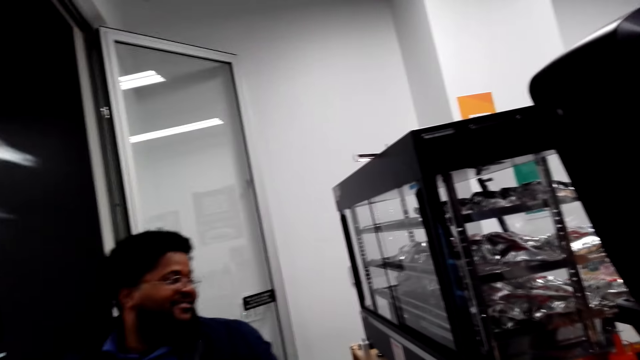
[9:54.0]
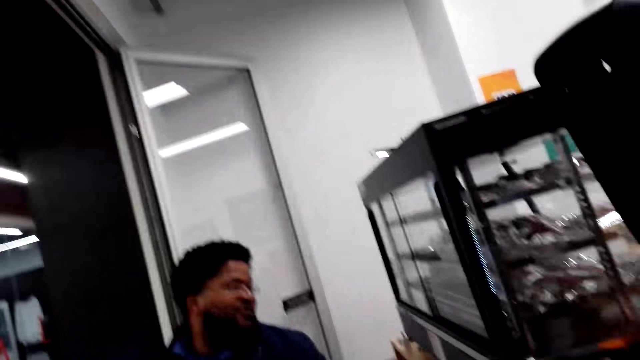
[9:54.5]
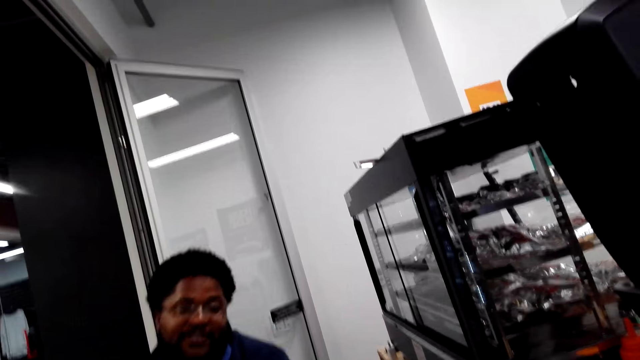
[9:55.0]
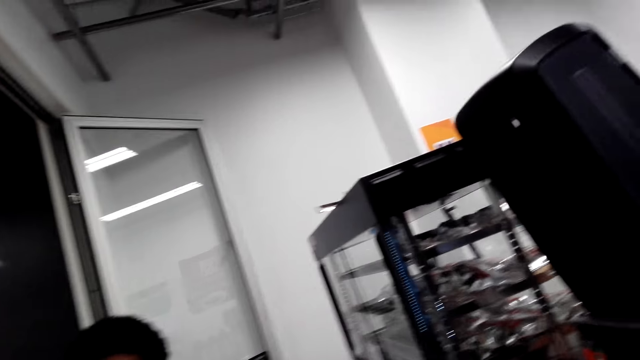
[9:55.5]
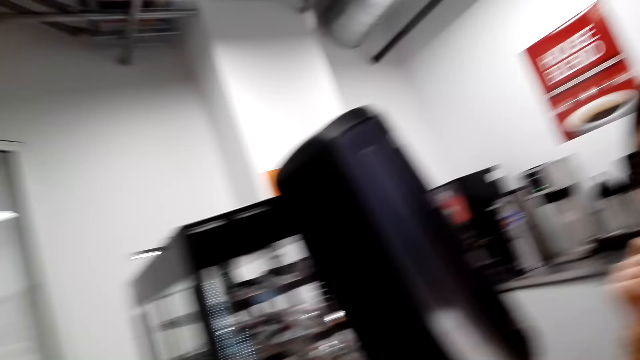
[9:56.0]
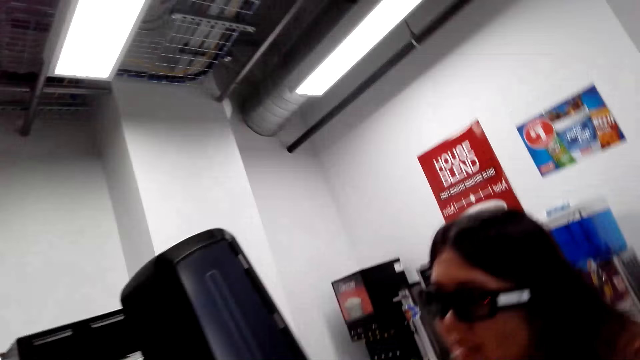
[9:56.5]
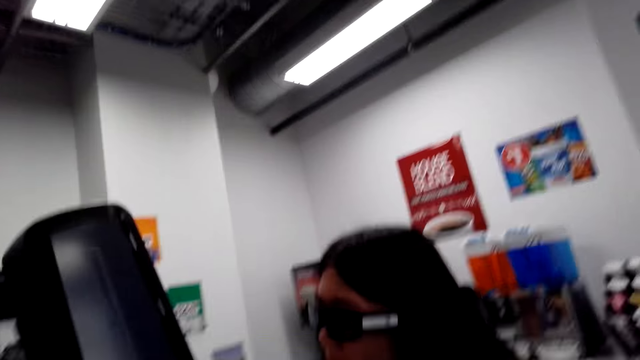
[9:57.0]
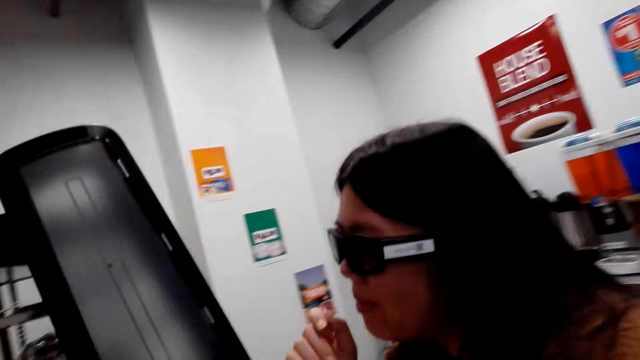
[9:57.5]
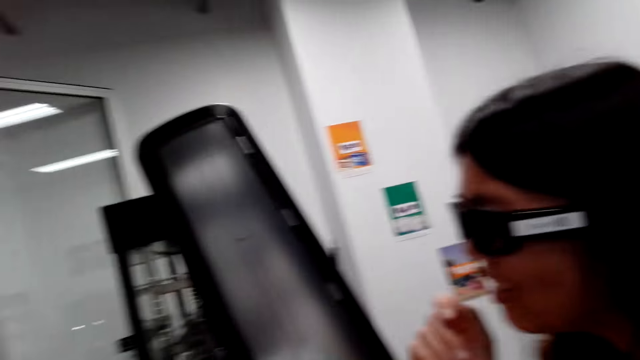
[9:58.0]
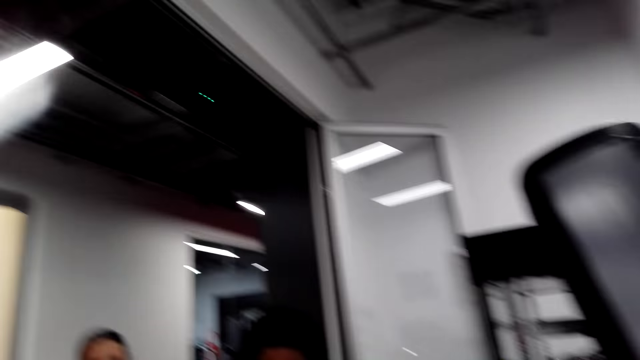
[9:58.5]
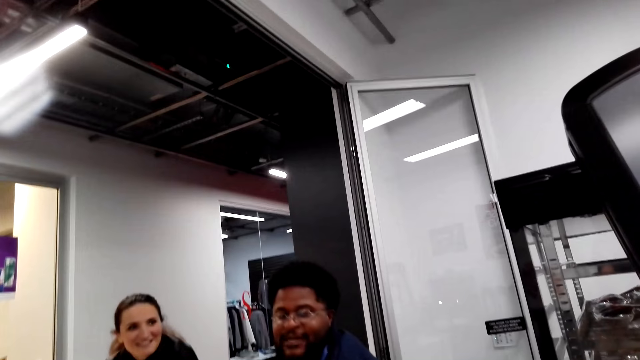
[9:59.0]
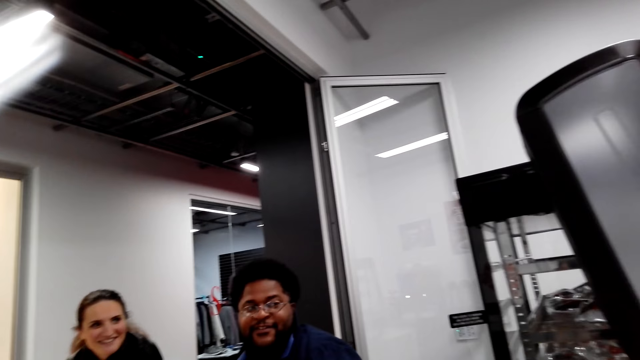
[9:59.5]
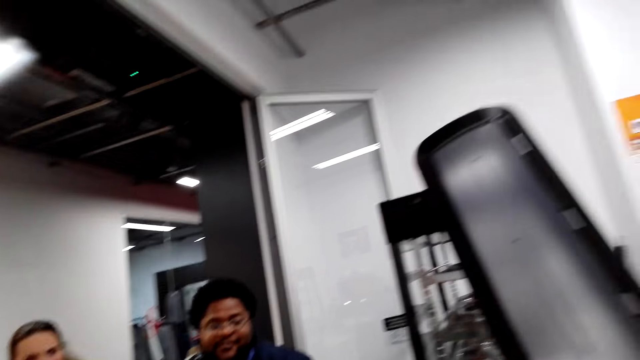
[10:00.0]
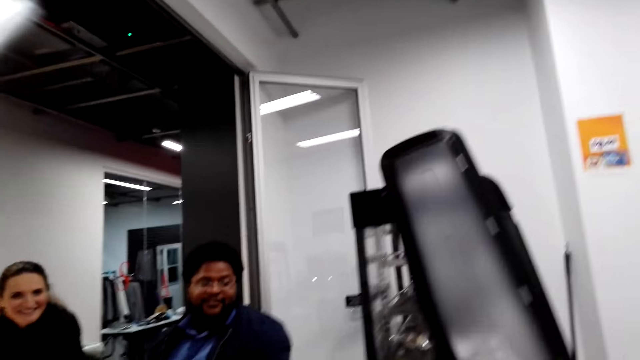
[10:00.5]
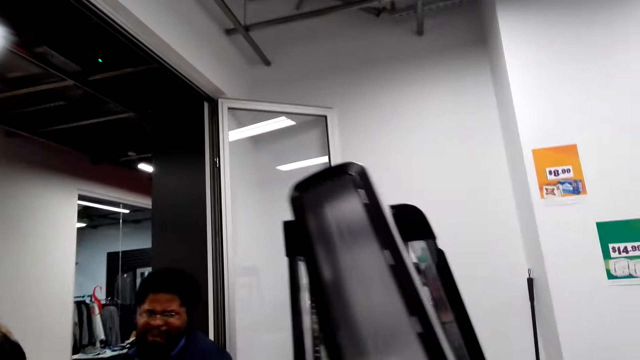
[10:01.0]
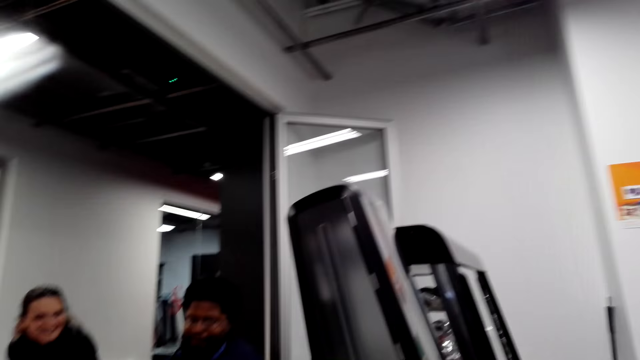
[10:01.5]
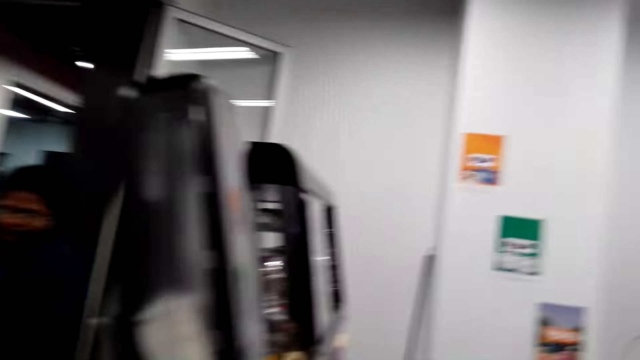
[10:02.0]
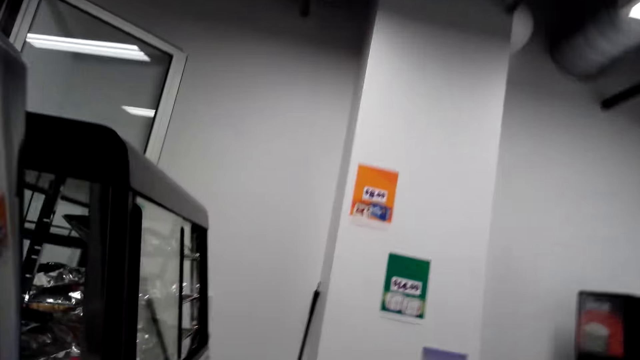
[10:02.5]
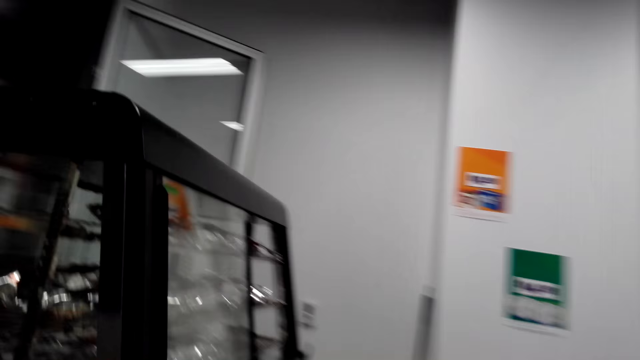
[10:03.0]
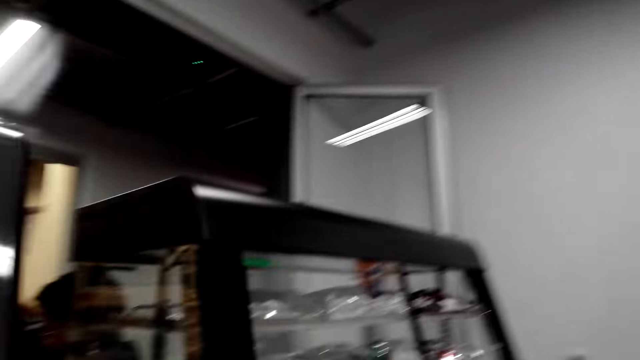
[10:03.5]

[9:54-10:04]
A cashier looks at the snacks. The cashier speaks to the camera wearer. The camera wearer looks at a woman. The woman converses with the cashier. The cashier speaks to the woman. The camera wearer looks at the cashier. They walk in the supermarket. The woman speaks to the cashier. The camera wearer converses with the cashier.

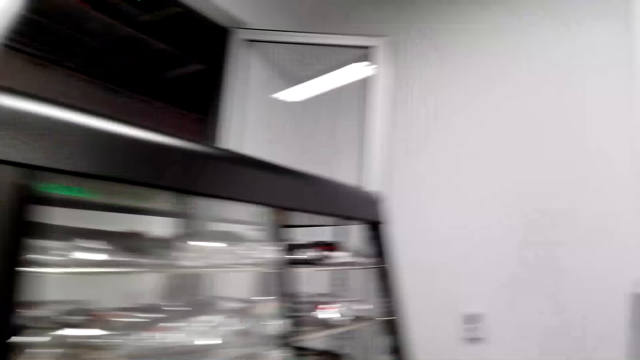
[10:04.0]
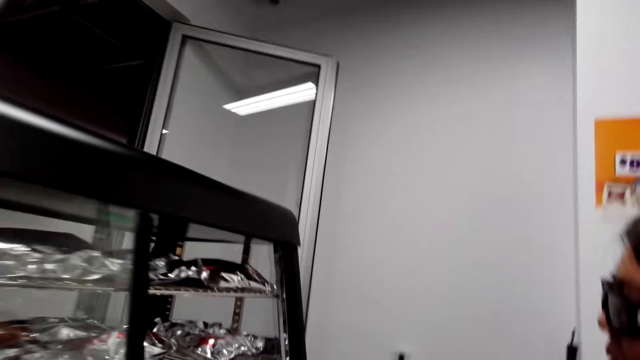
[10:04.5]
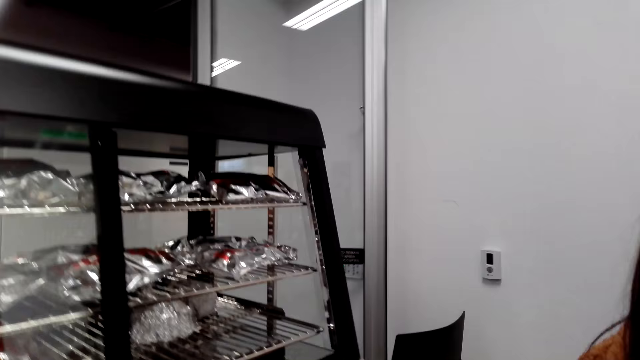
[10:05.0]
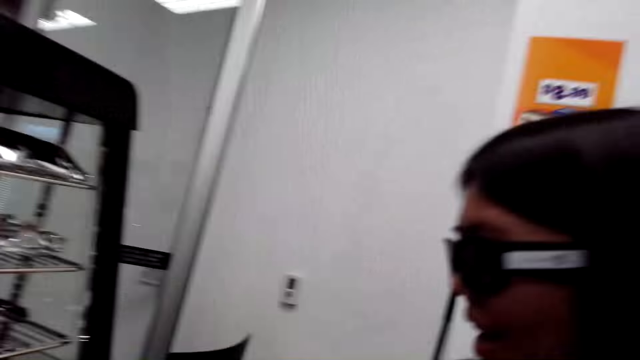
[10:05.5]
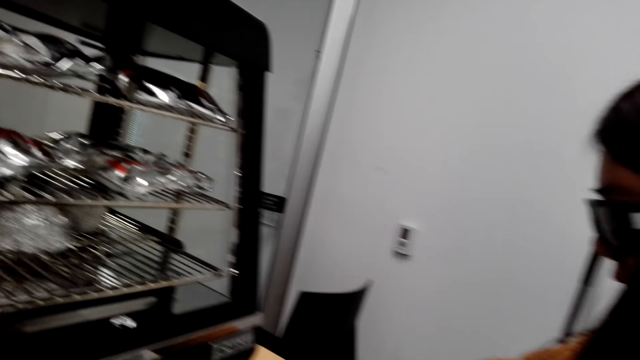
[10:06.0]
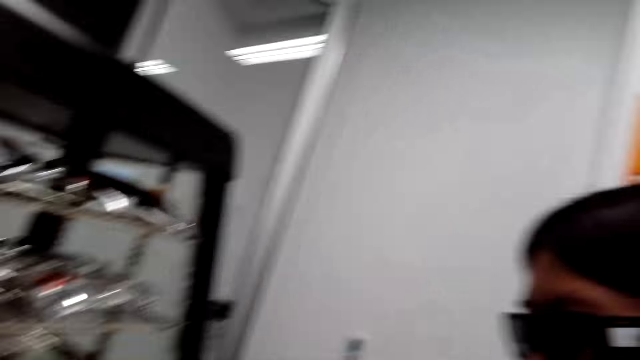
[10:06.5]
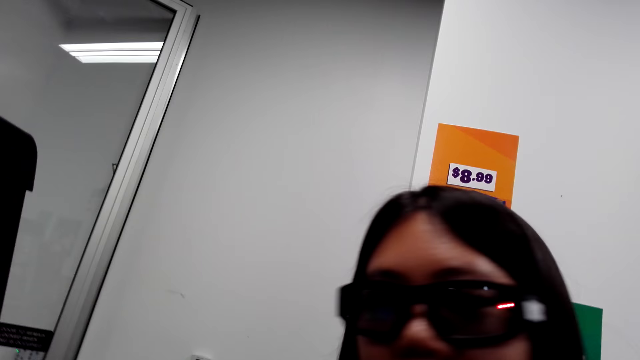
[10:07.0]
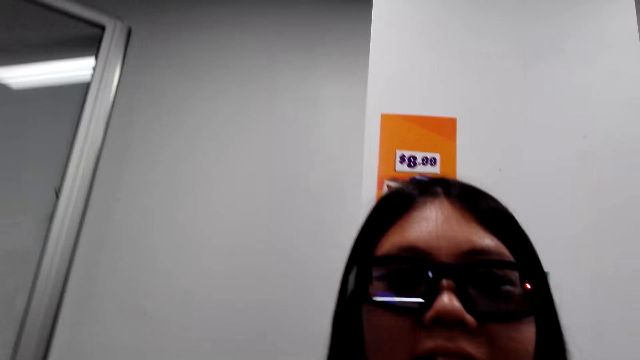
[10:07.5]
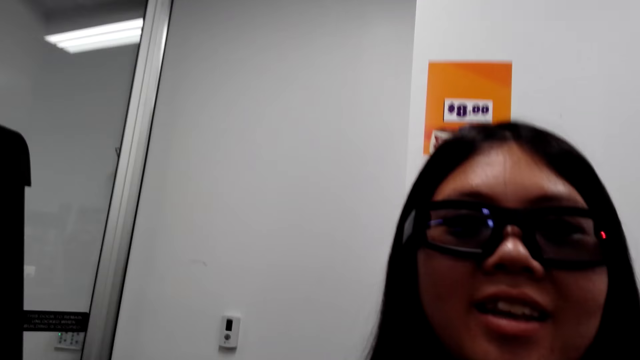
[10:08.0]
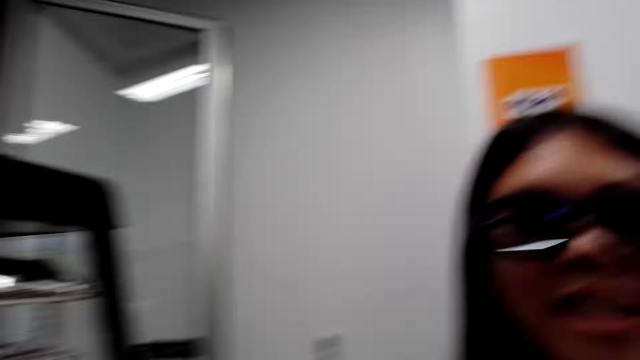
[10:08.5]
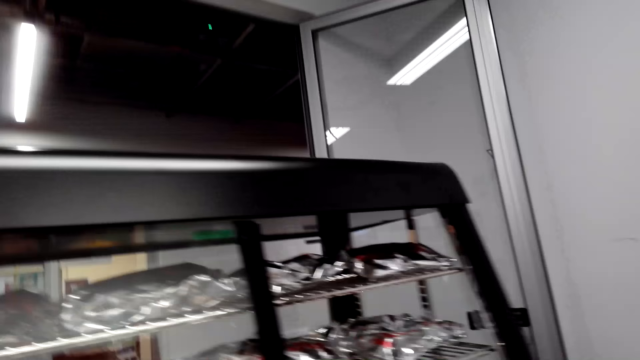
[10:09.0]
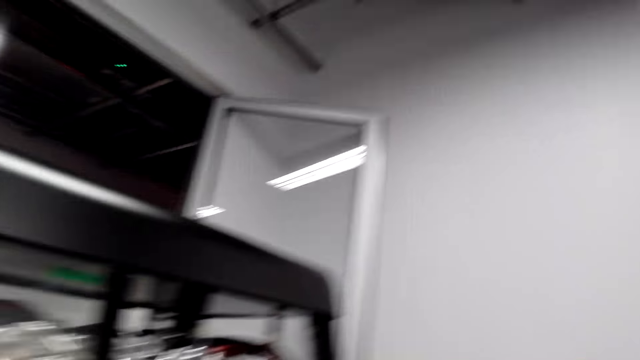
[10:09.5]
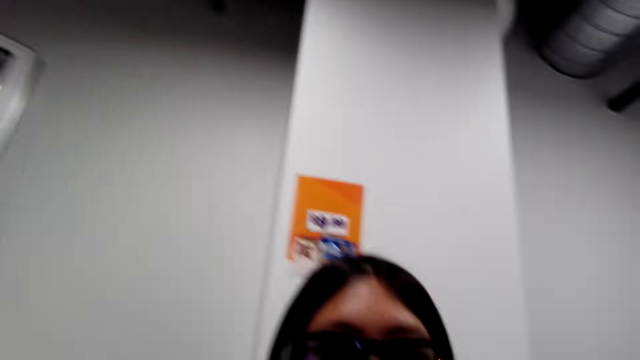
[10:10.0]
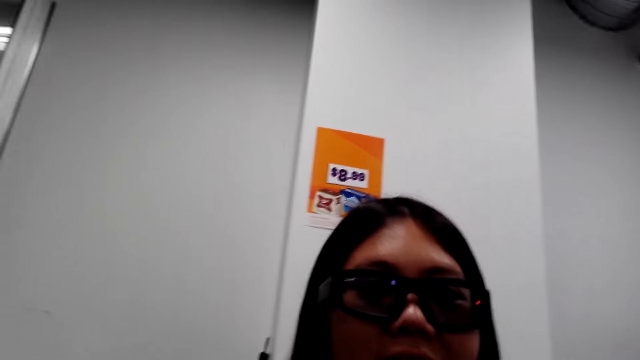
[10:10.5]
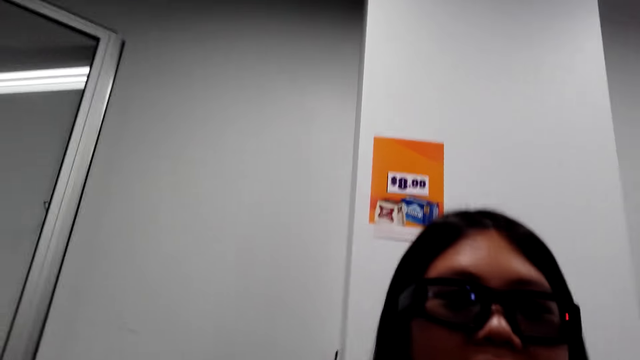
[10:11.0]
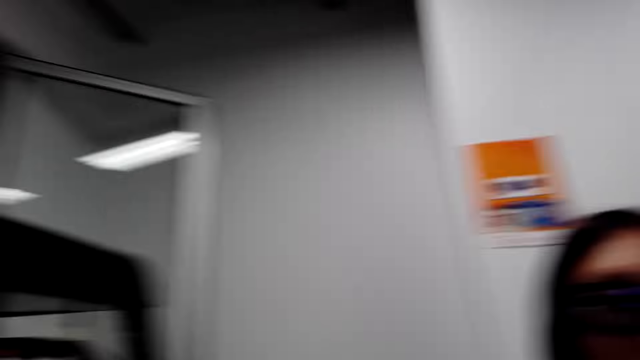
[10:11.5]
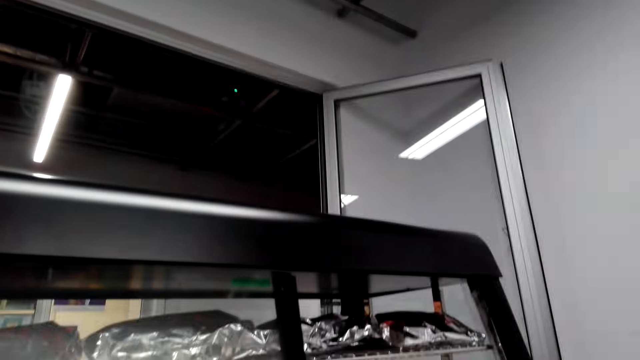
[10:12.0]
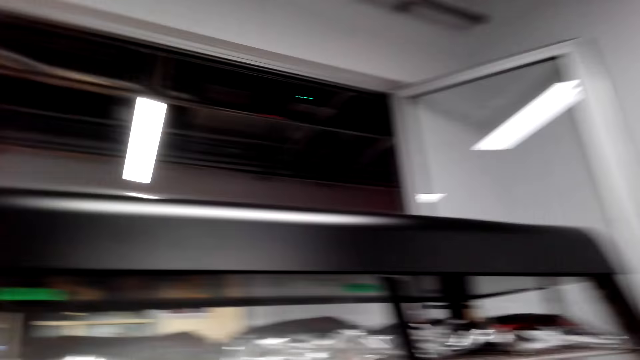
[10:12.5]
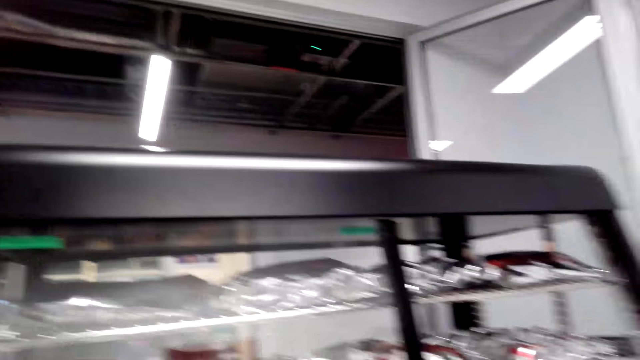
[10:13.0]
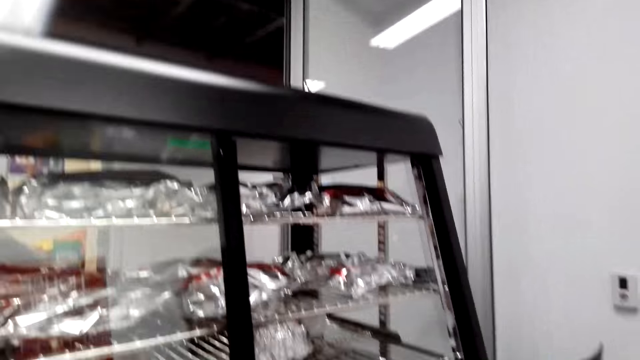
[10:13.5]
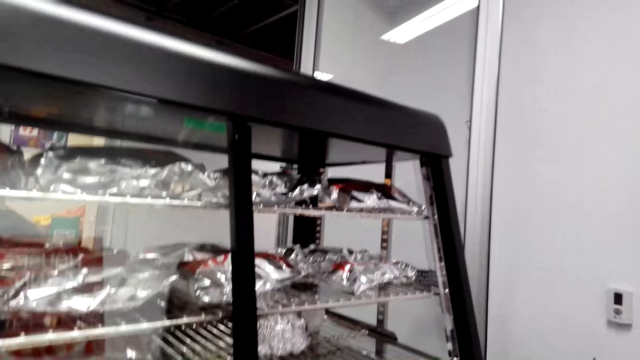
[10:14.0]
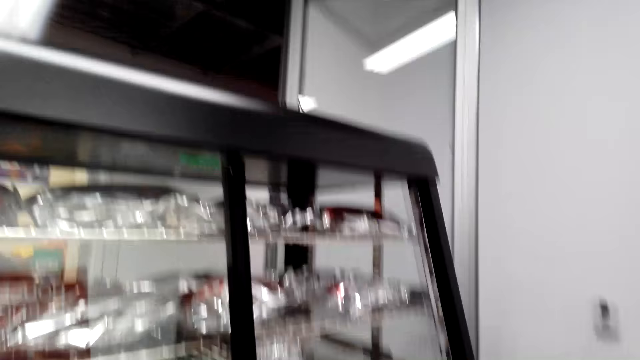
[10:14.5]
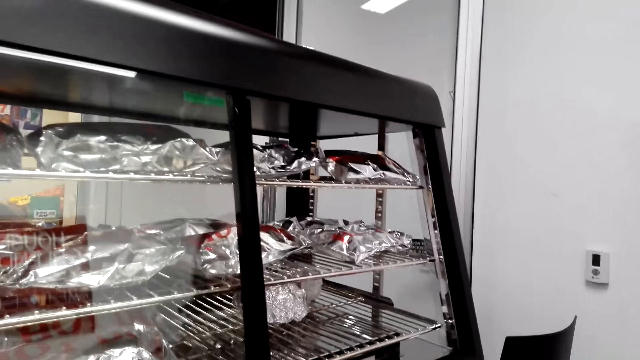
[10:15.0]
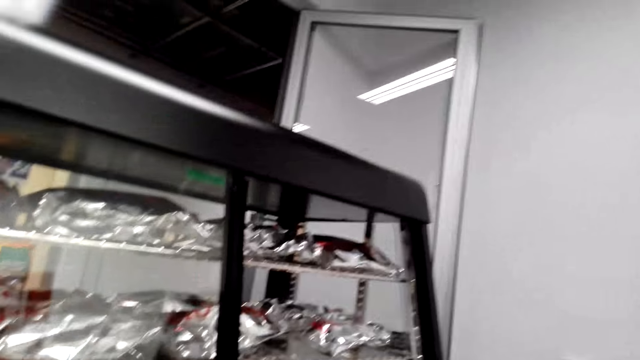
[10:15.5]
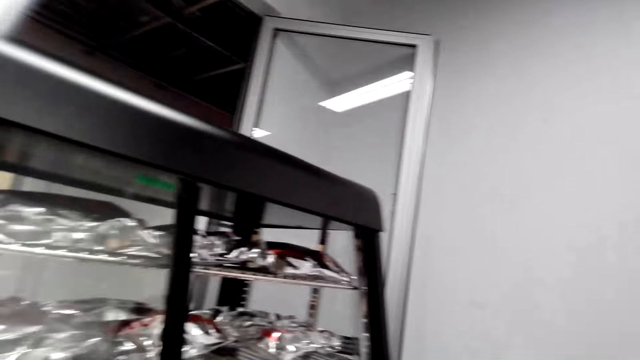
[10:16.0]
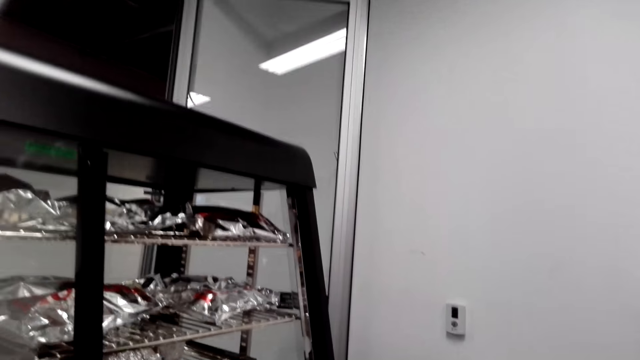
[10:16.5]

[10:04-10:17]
The camera wearer looks at the snacks on display. They look at a woman. The woman speaks to the camera wearer. The camera wearer speaks to the woman. They speak to the woman again. The woman looks at the camera wearer. The camera wearer looks at the snacks on display. The woman speaks to the camera wearer. The camera wearer looks at the woman, speaks to the woman. The woman speaks to the camera wearer. The camera wearer looks at the snacks on display. They speak to the woman.
